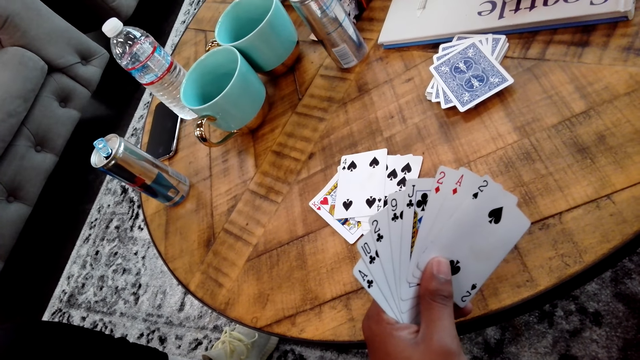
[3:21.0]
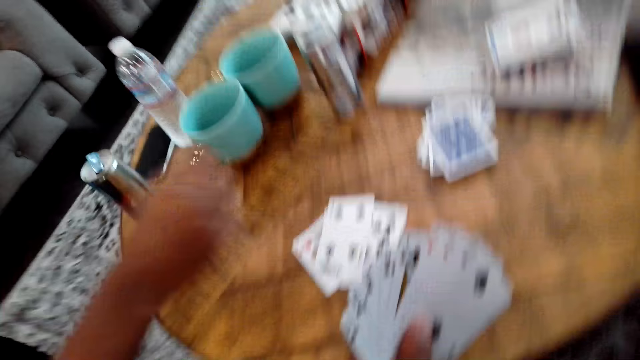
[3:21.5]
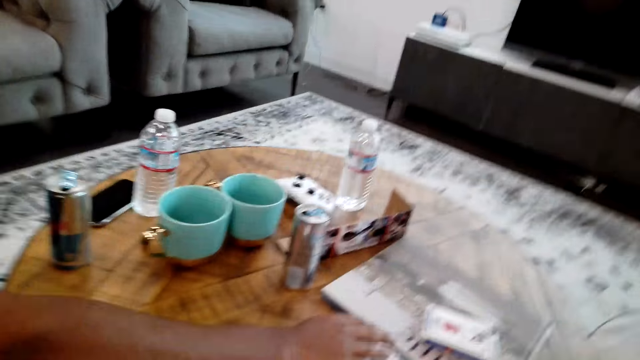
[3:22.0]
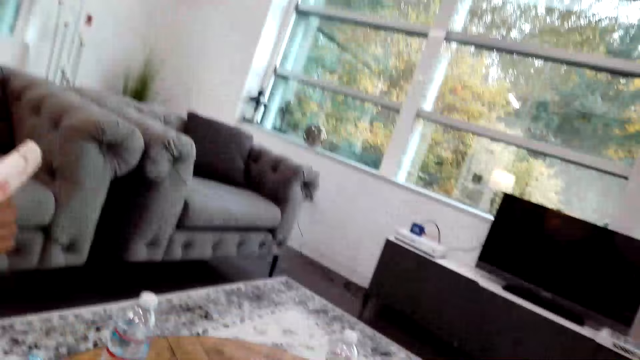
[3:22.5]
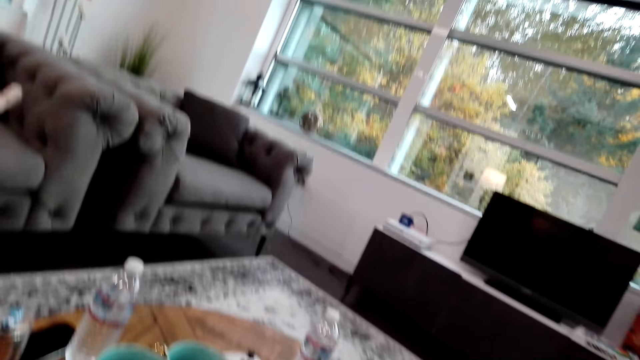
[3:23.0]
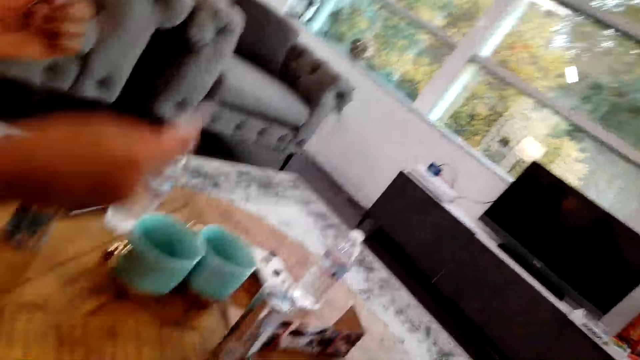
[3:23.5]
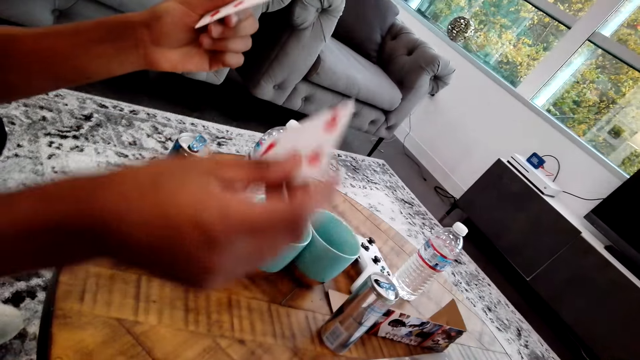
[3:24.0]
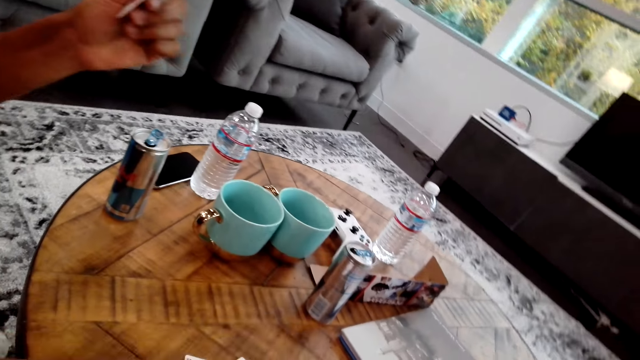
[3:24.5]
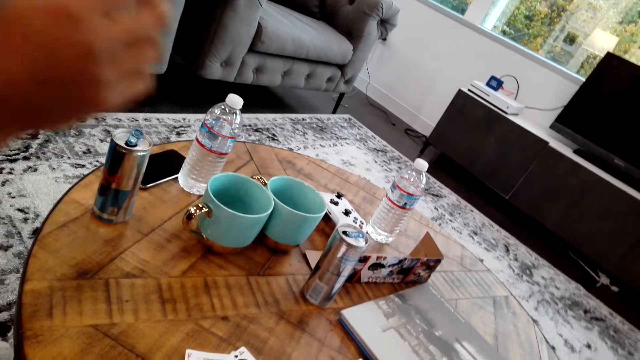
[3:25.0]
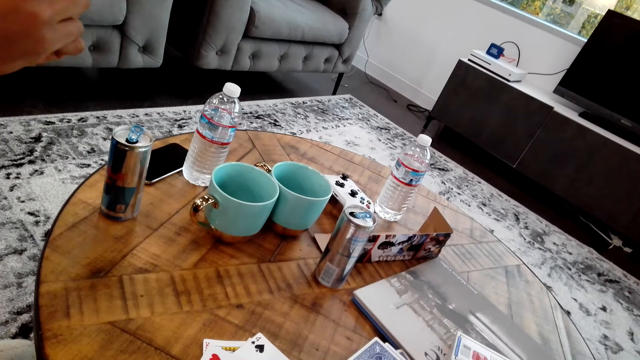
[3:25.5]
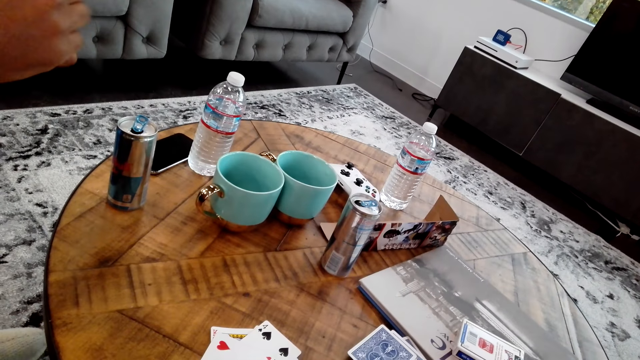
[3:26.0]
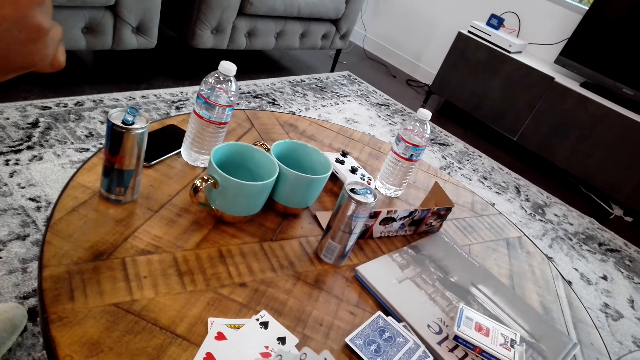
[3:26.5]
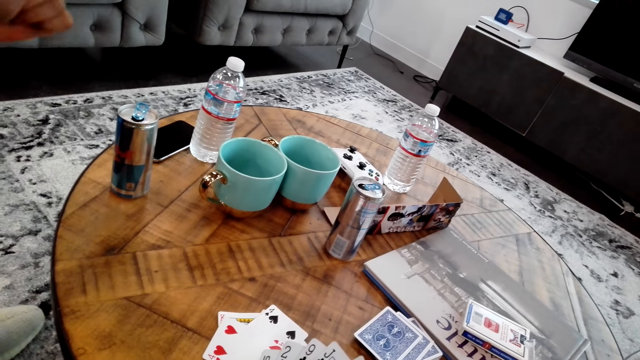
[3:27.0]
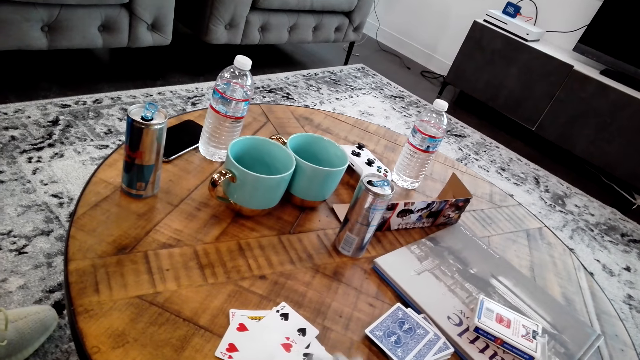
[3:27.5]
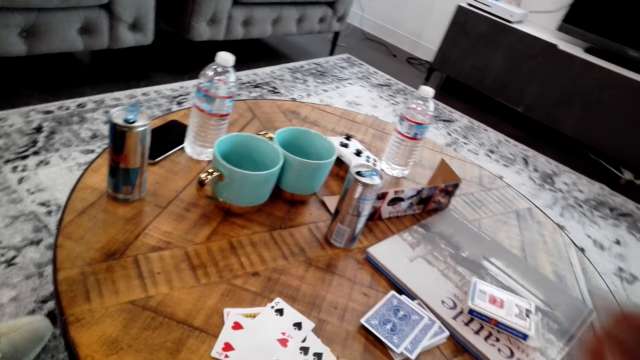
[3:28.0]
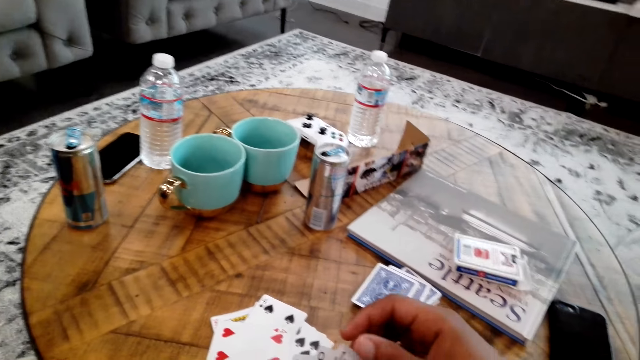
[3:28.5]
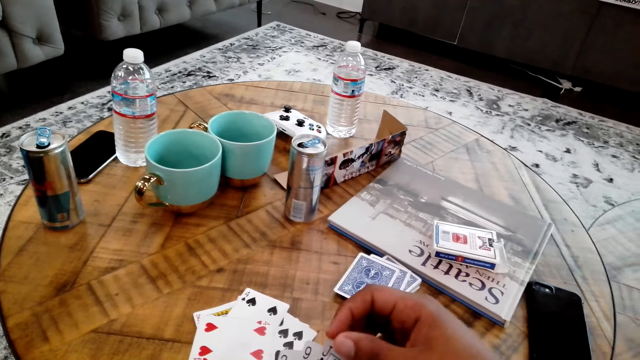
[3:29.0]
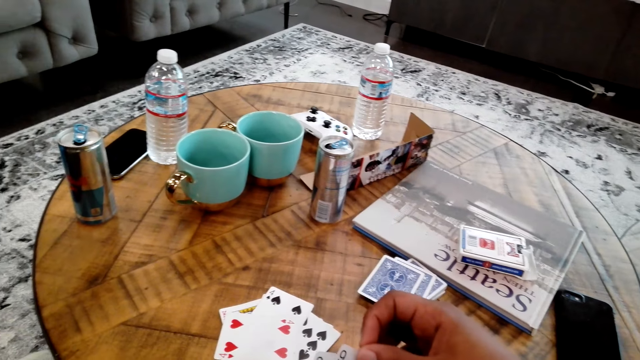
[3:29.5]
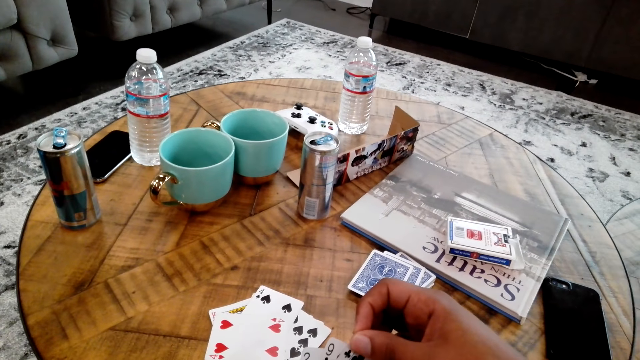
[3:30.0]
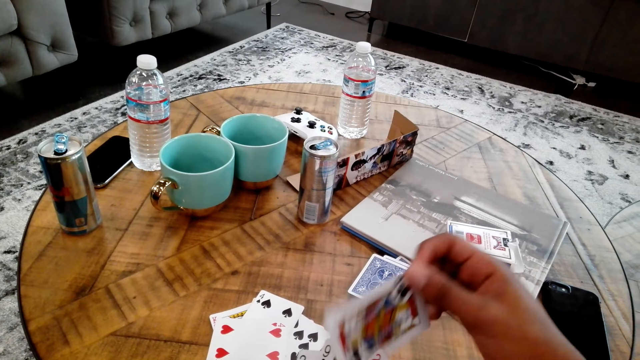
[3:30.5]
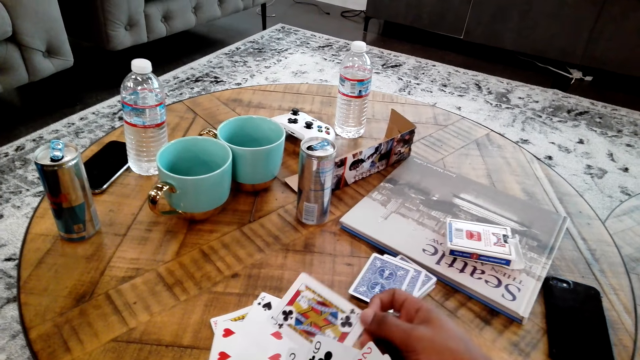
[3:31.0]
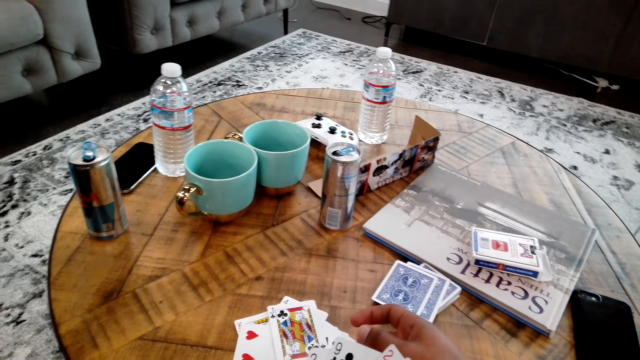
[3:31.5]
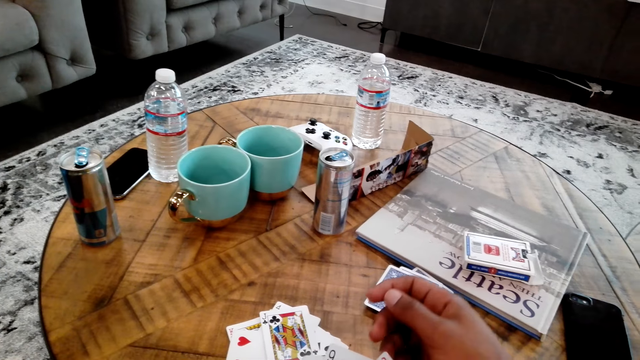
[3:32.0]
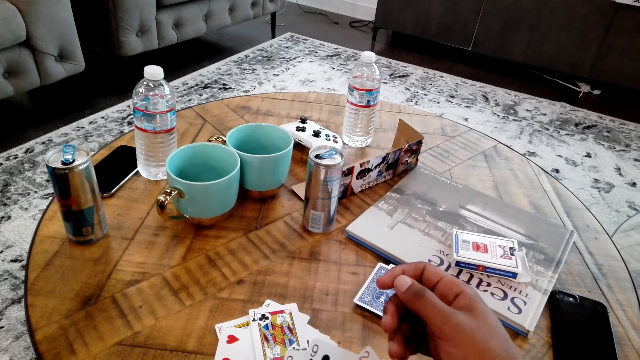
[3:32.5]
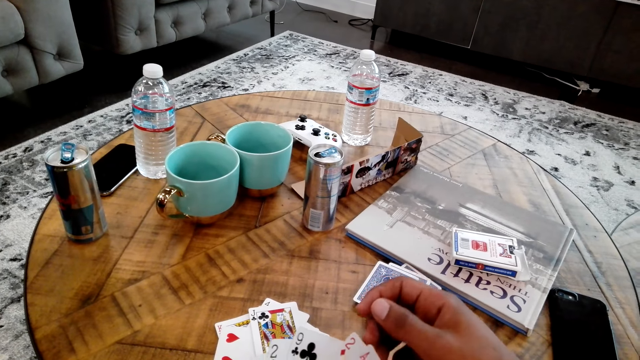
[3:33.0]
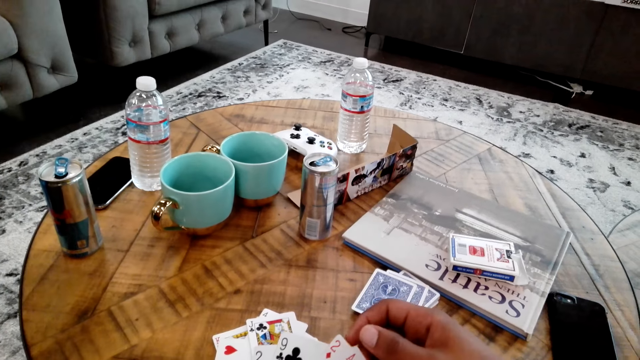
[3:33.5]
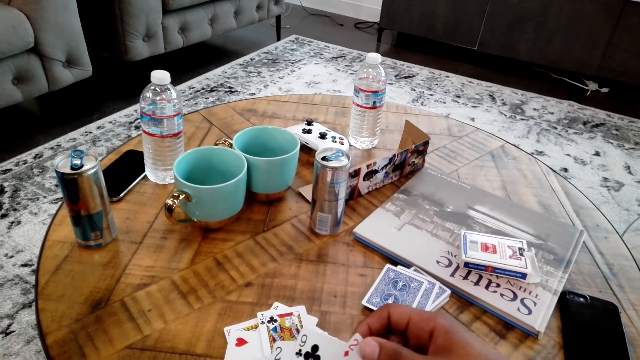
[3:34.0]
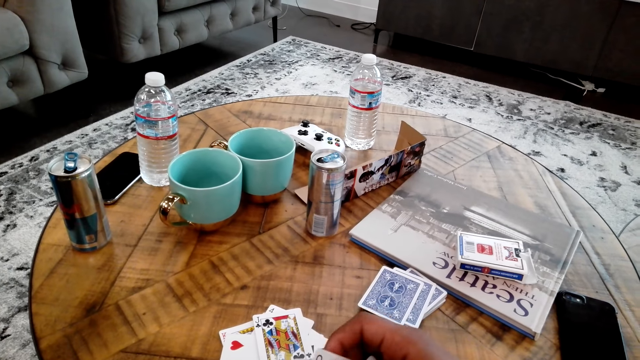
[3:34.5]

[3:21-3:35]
The man moves his hand. The camera wearer moves the head. The man moves a card. The camera wearer moves the hand and moves a card.

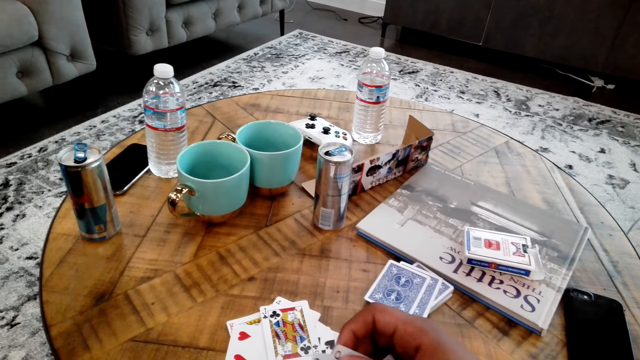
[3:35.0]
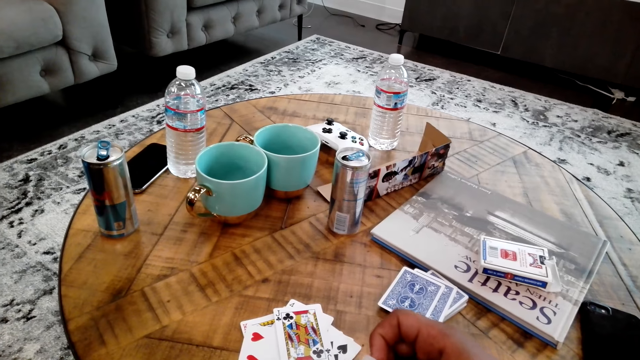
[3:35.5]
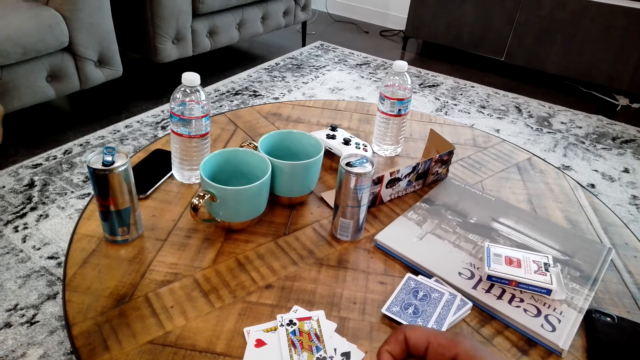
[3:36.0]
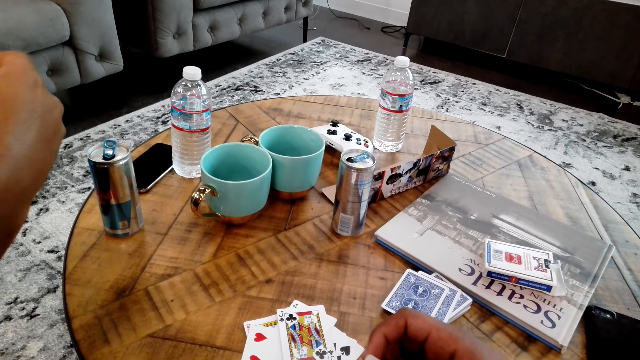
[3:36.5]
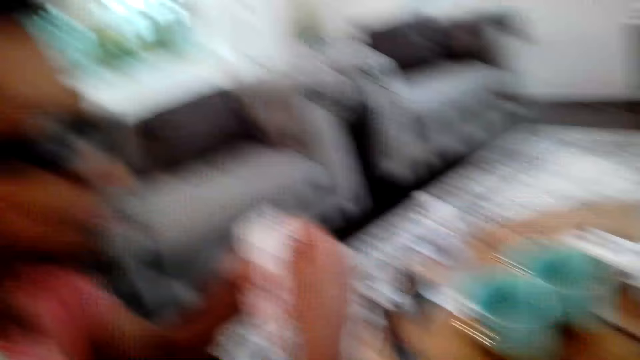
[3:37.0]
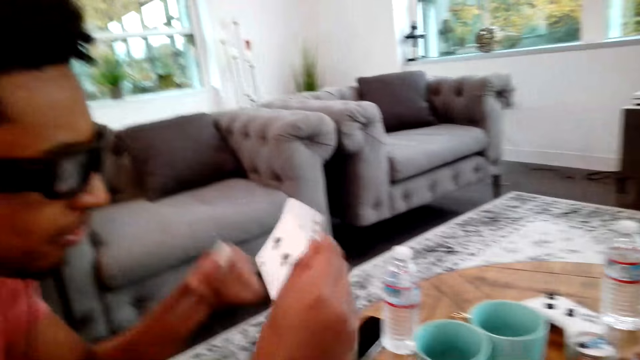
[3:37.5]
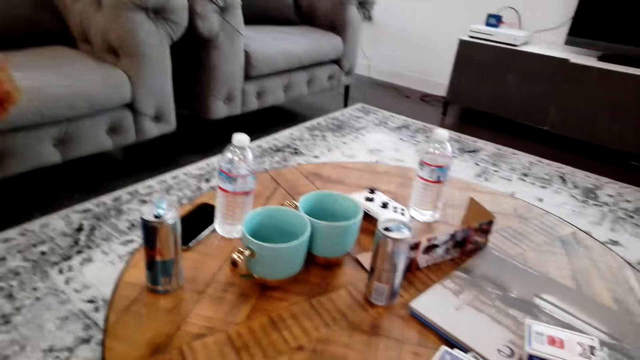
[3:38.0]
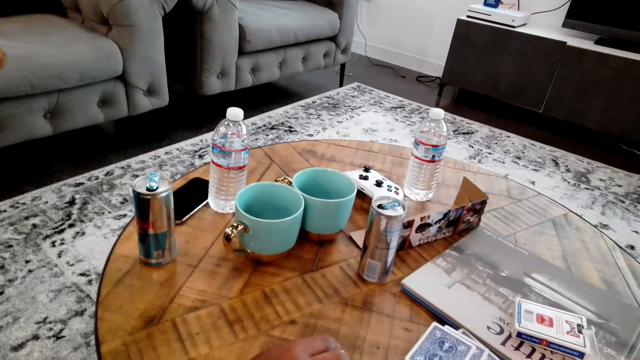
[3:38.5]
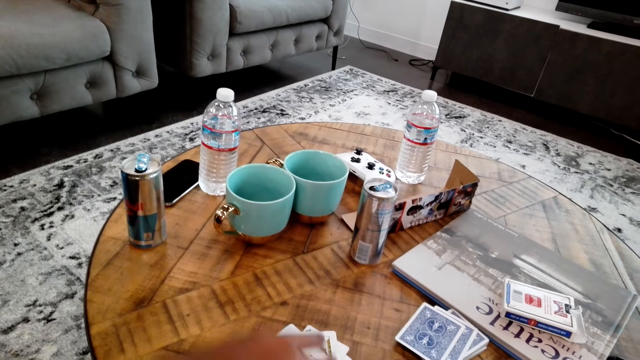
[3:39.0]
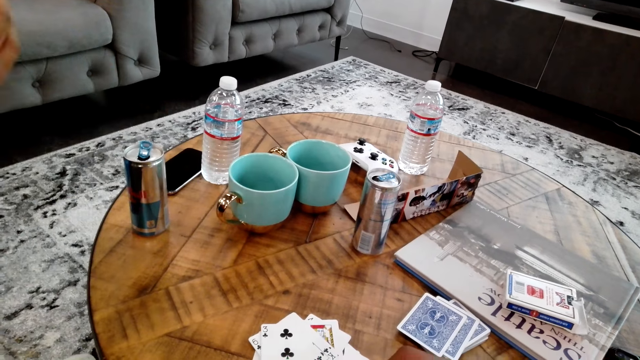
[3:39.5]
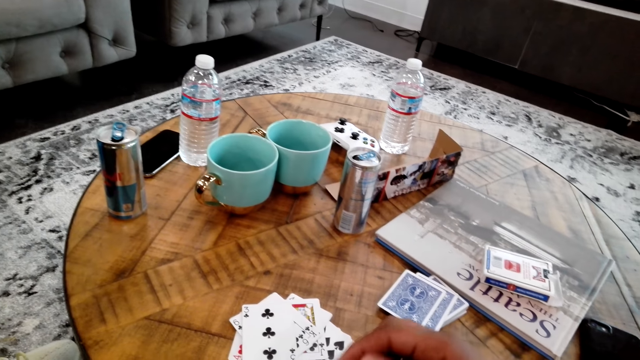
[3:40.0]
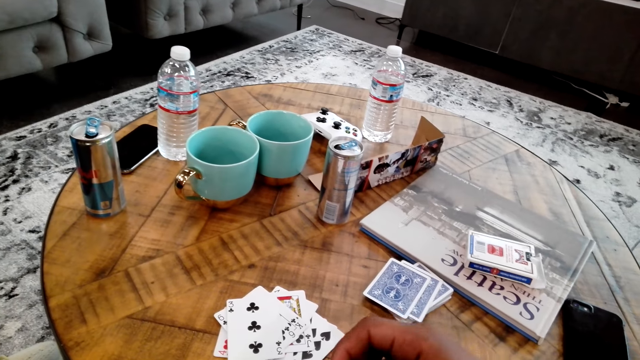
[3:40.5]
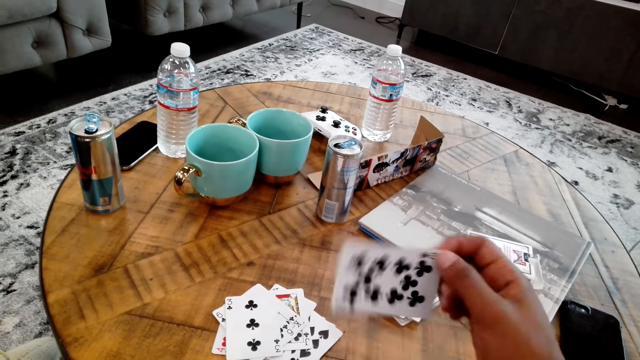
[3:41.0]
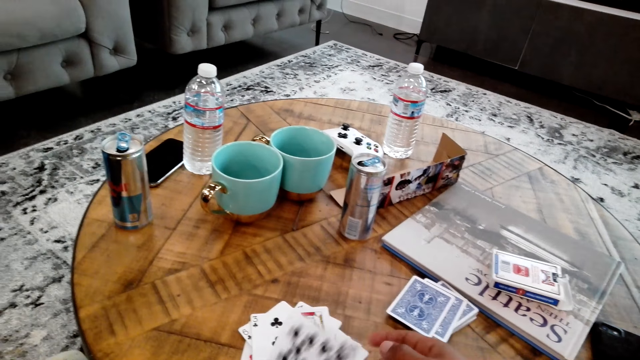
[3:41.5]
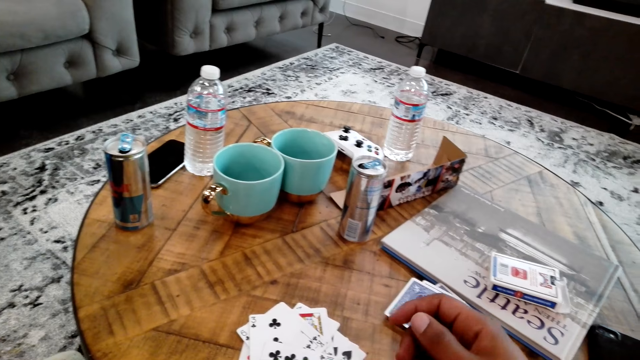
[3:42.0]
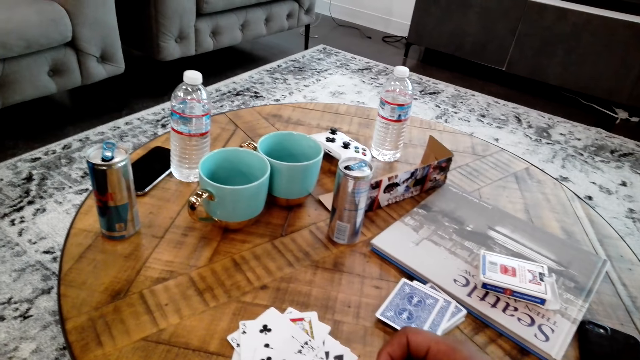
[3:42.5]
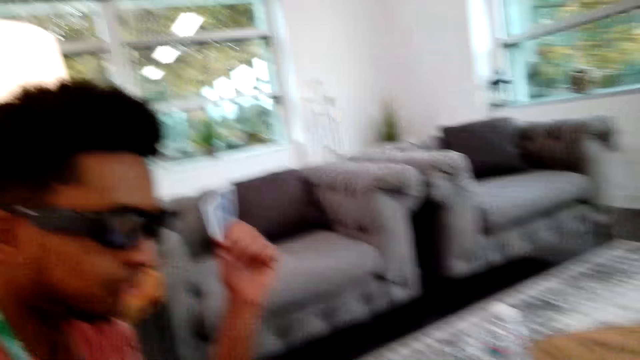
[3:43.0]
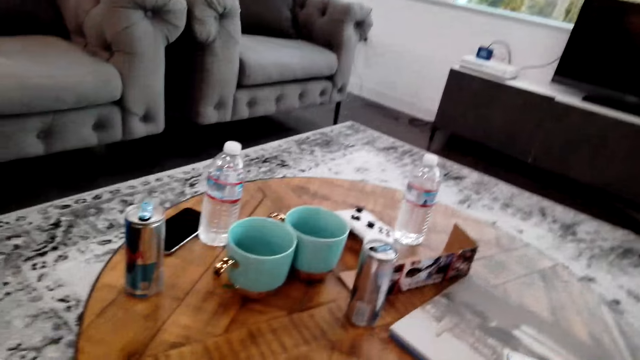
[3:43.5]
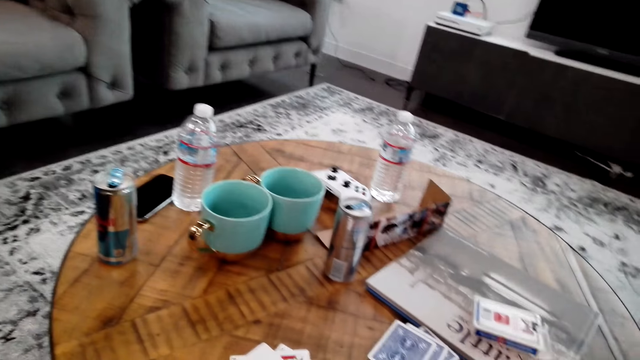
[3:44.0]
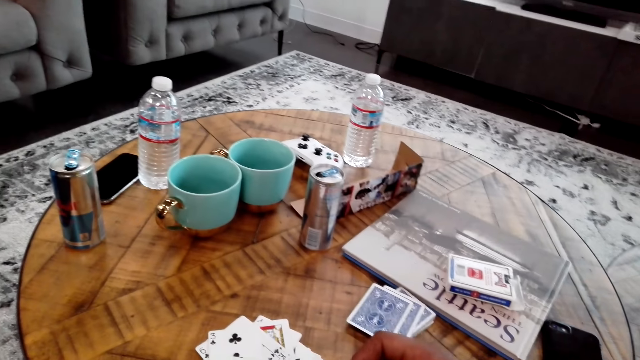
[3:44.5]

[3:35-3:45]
The man moves a card. The camera wearer moves a card and looks around the room.
